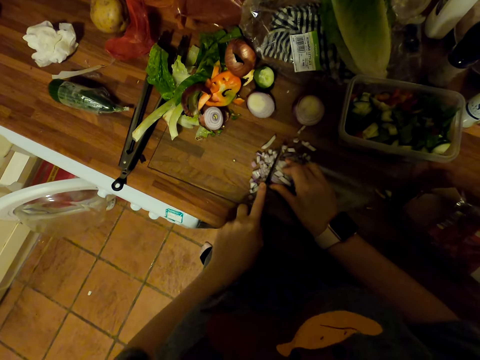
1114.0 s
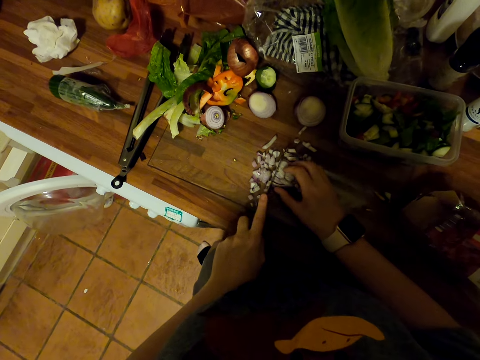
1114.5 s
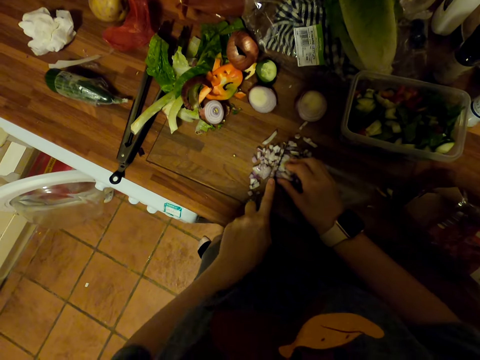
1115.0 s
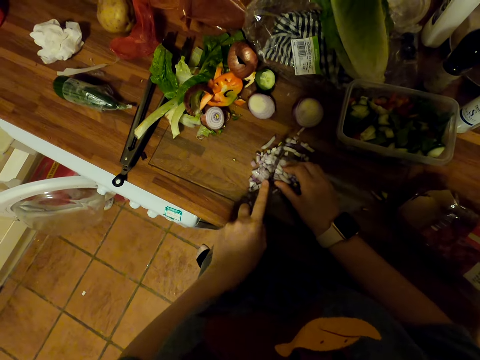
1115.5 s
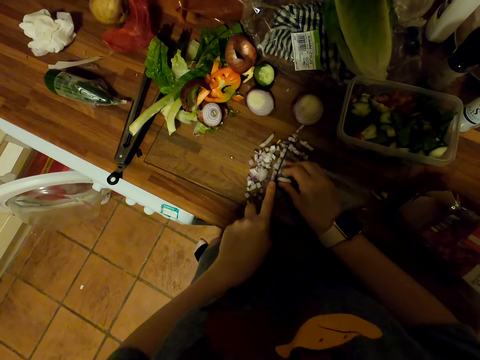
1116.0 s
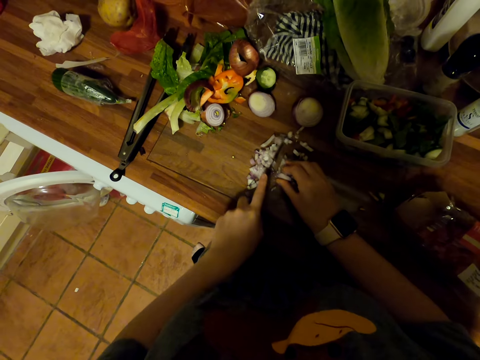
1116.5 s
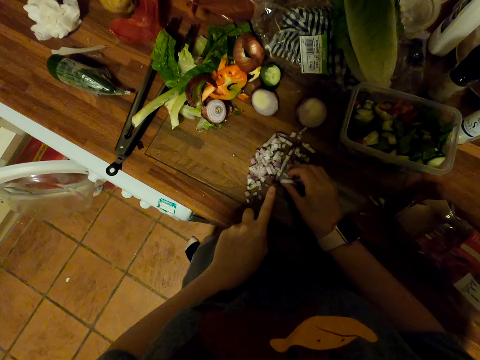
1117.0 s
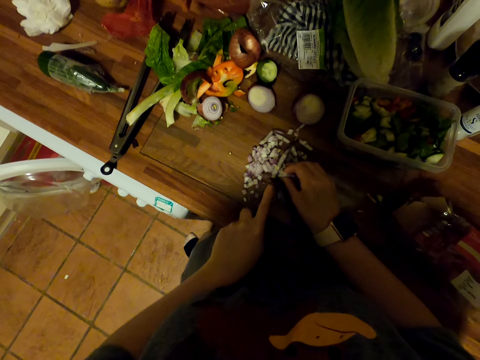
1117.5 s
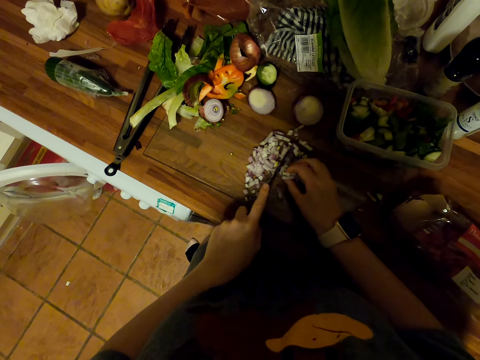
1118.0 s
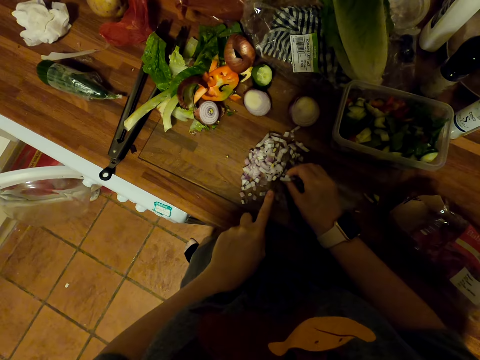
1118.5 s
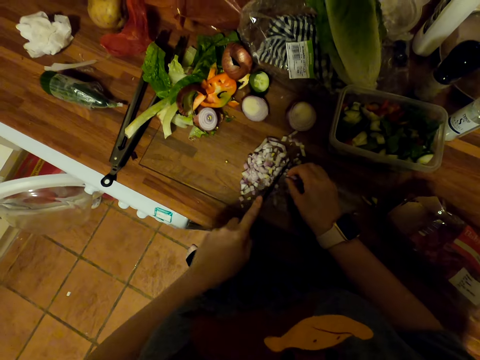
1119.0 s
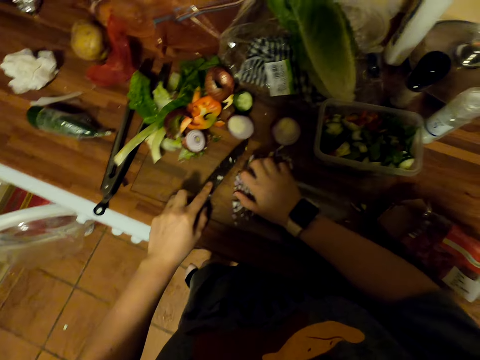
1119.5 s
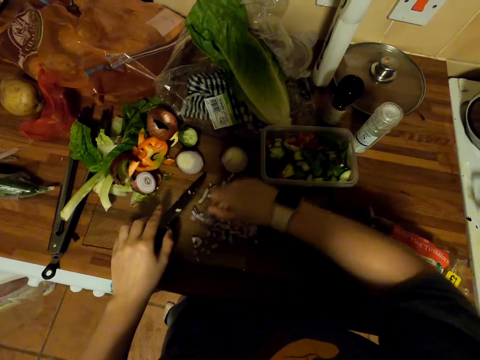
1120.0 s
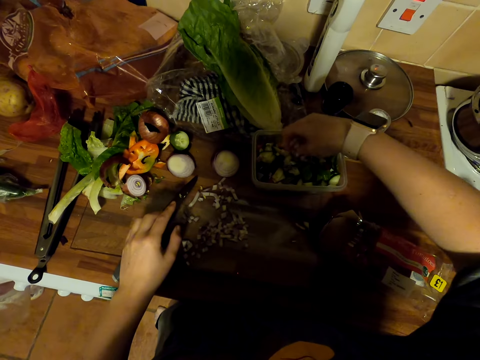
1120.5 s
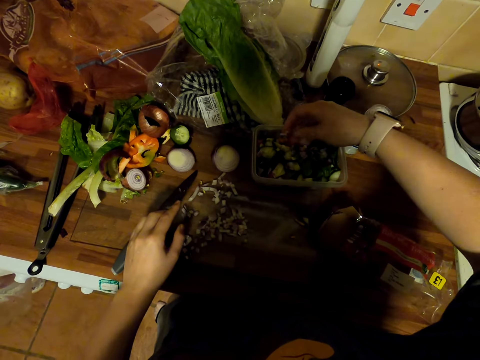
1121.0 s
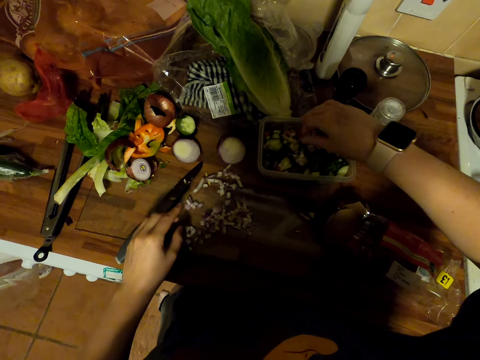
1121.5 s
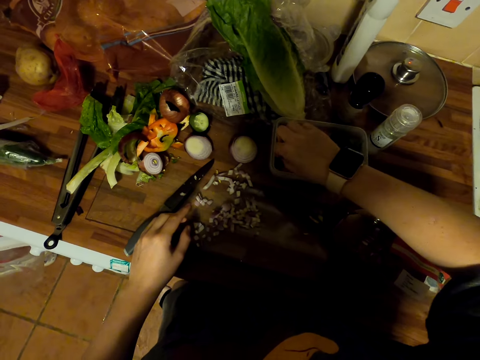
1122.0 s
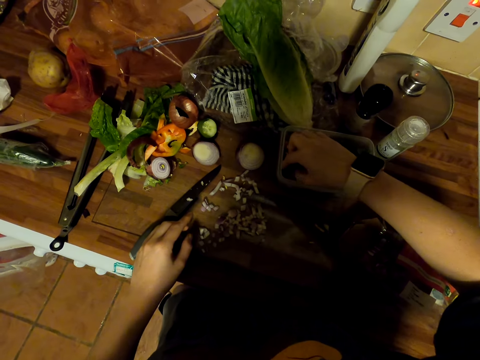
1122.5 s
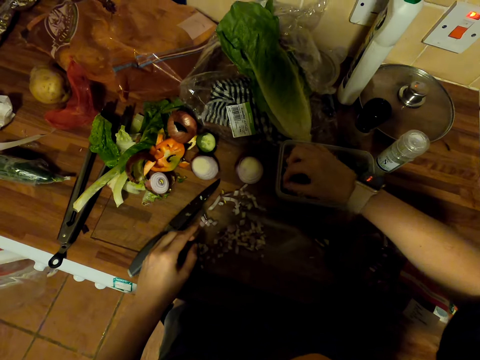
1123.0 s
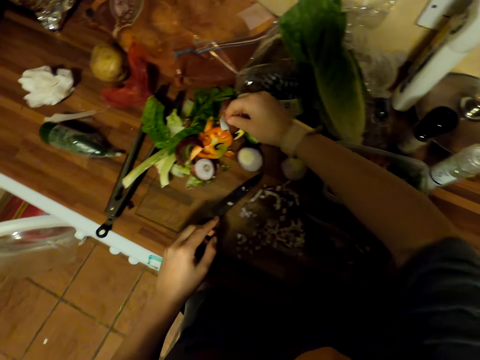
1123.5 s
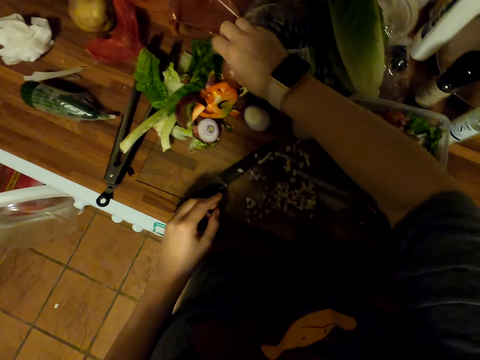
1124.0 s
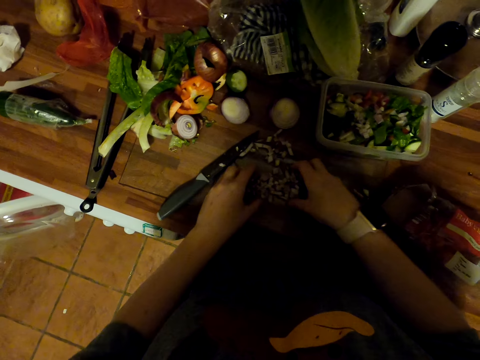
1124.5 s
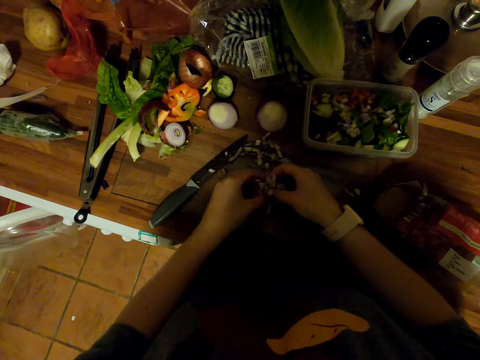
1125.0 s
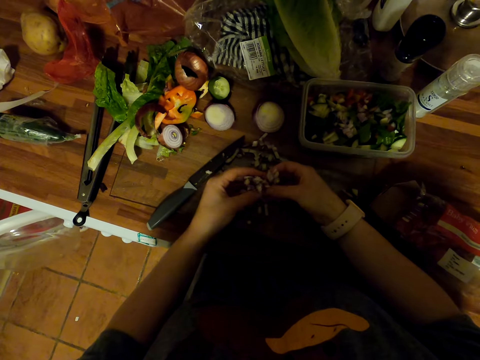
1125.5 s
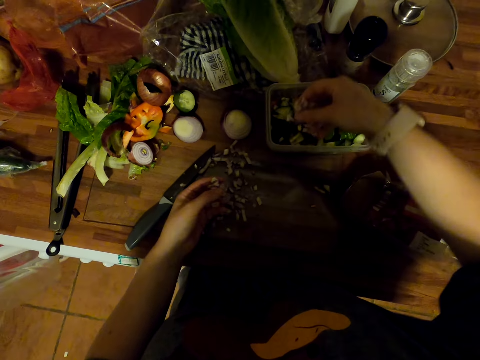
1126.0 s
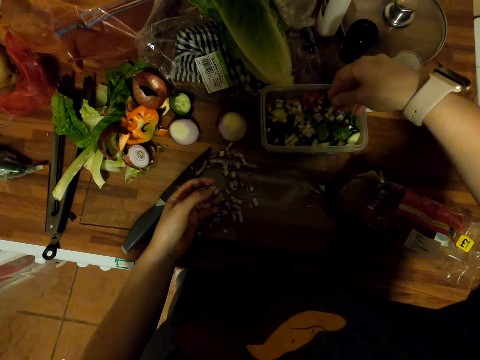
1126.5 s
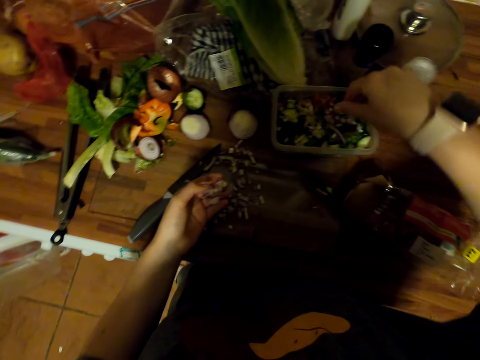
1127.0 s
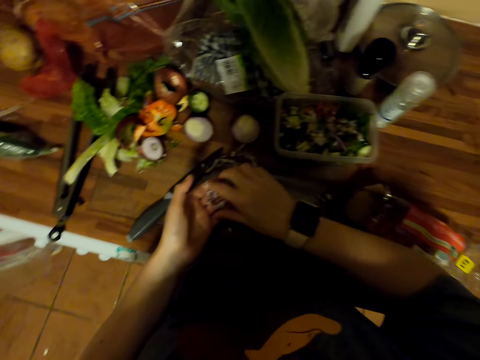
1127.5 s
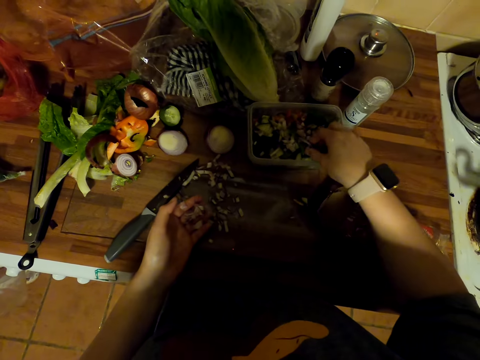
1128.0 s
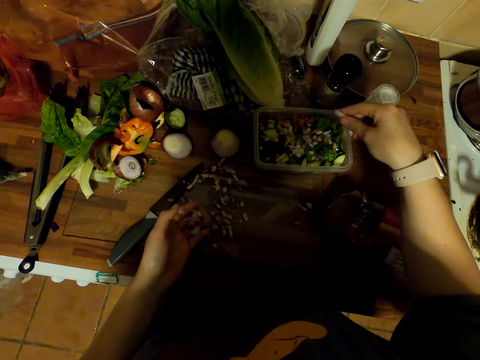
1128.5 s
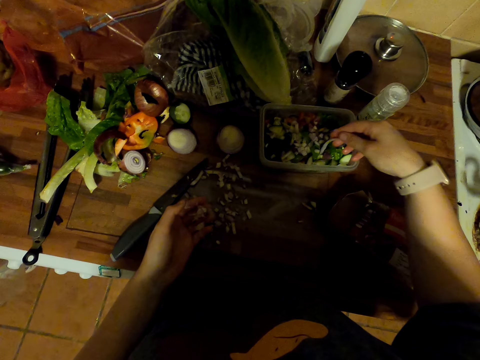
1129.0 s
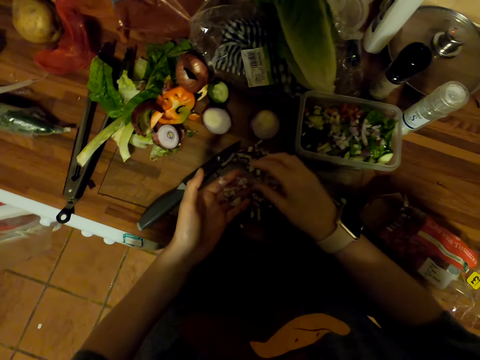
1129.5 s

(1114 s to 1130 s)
The camera wearer picks onions on the chopping board. They put the onions in the dish. They pick onion peel in the dish. They put the onion peel on the chopping board. They pick onions on the chopping board. They put the onions in the dish. They move their hand around. They move the onions in the dish.

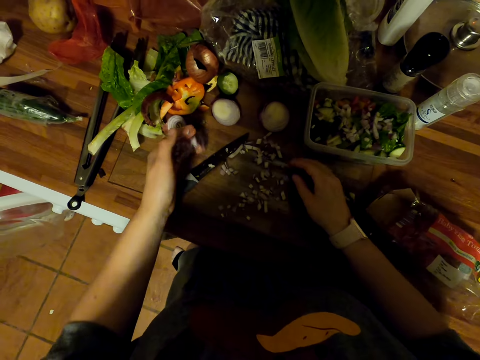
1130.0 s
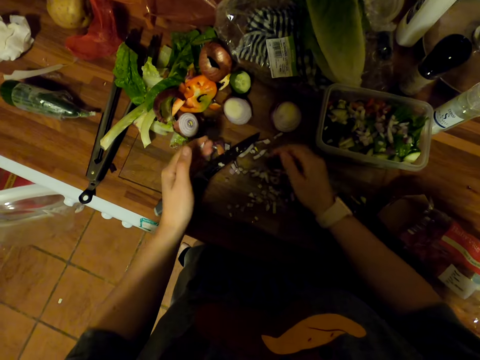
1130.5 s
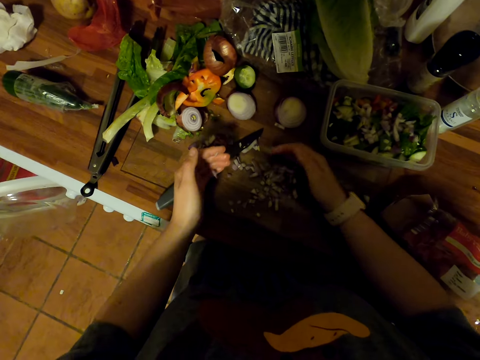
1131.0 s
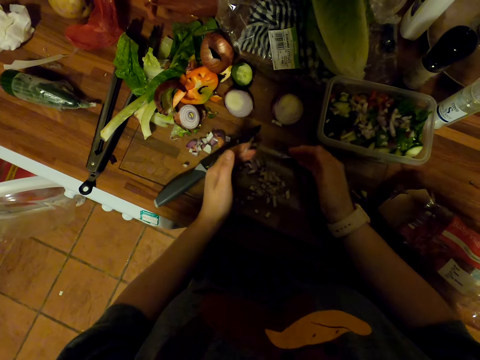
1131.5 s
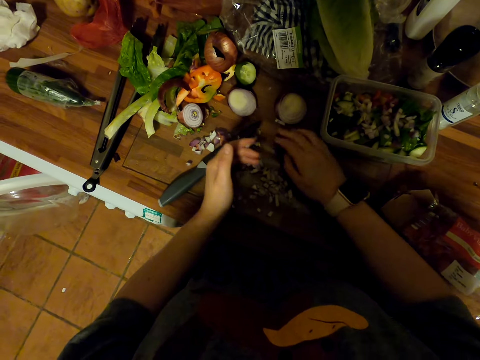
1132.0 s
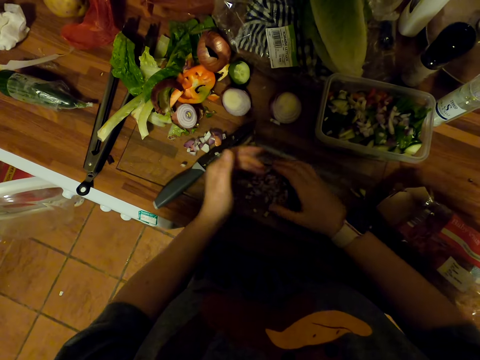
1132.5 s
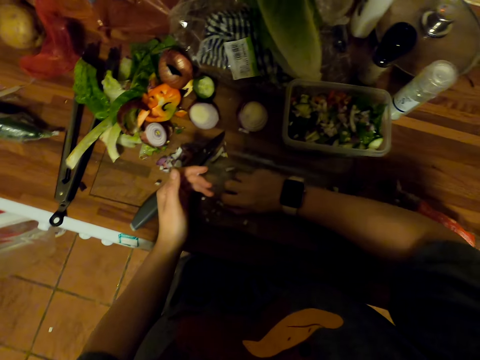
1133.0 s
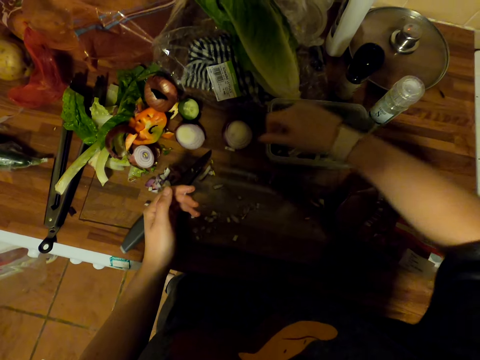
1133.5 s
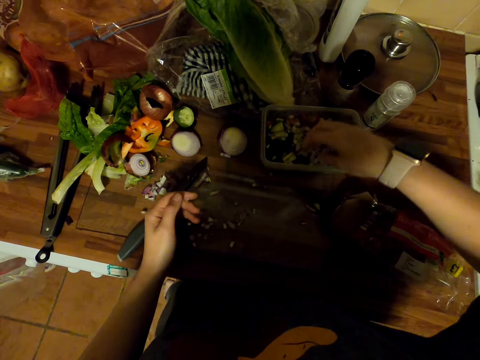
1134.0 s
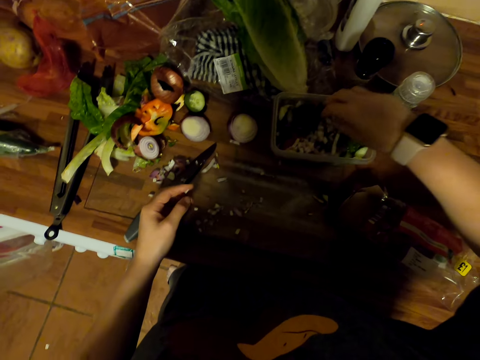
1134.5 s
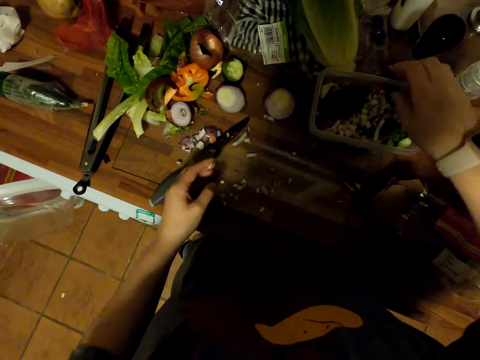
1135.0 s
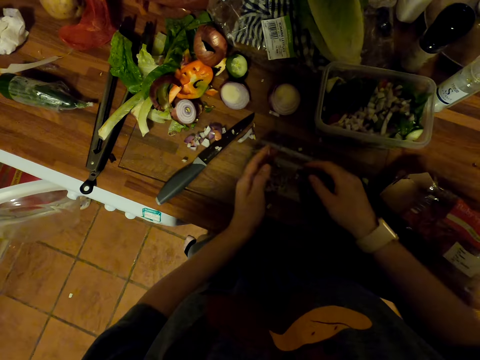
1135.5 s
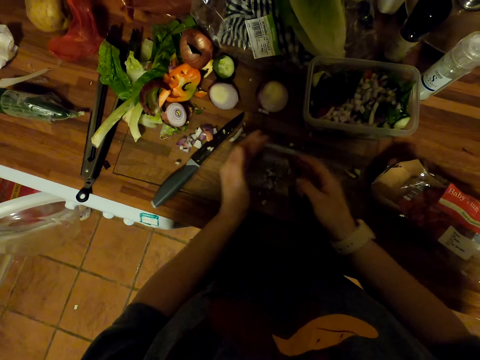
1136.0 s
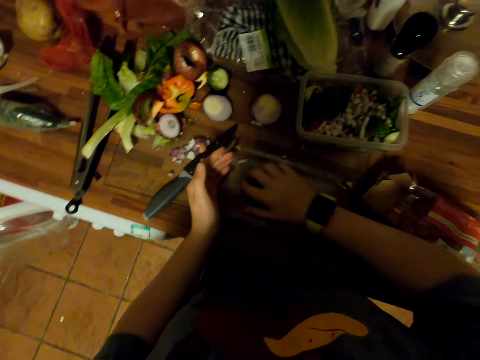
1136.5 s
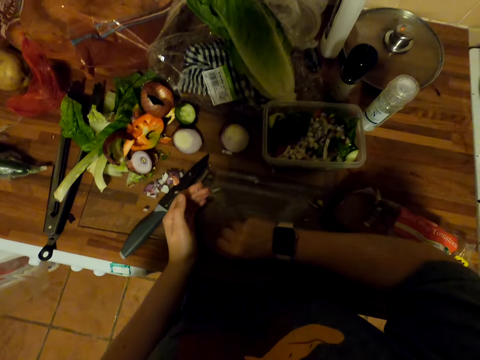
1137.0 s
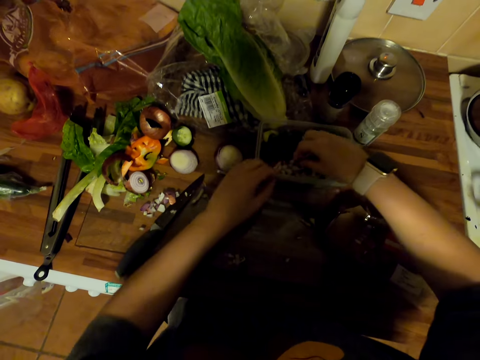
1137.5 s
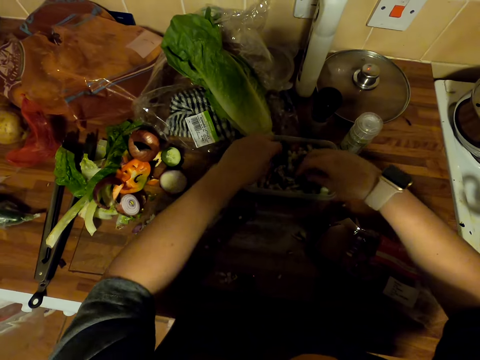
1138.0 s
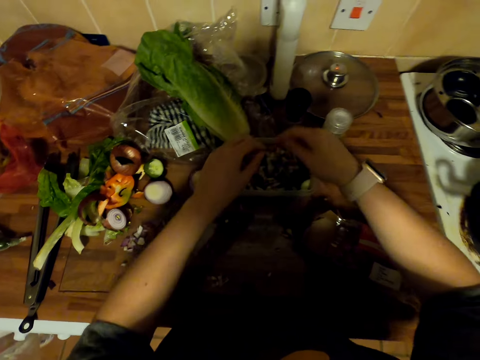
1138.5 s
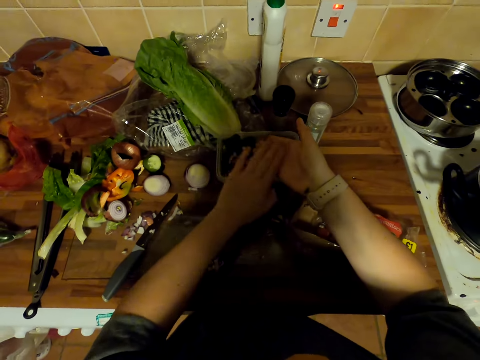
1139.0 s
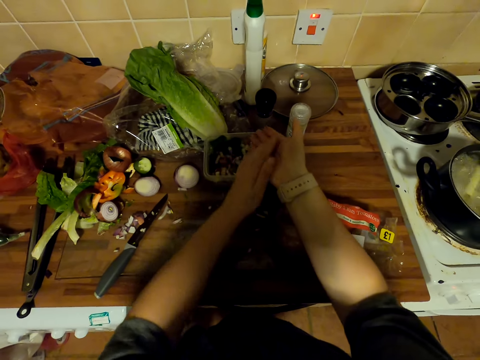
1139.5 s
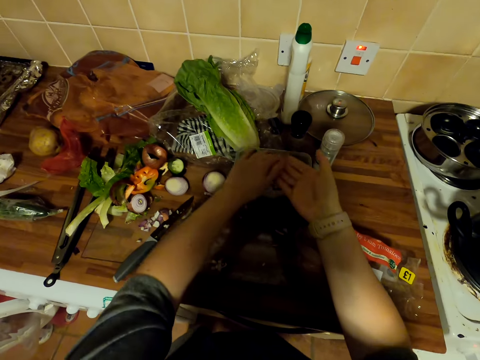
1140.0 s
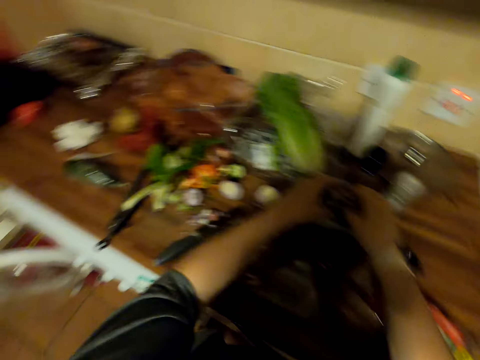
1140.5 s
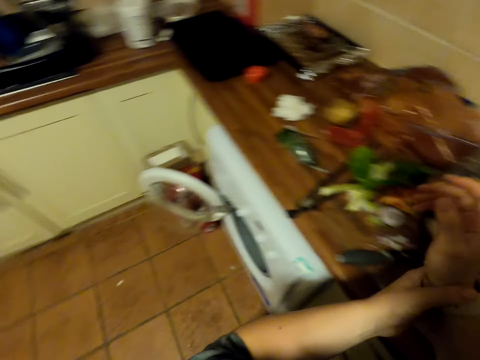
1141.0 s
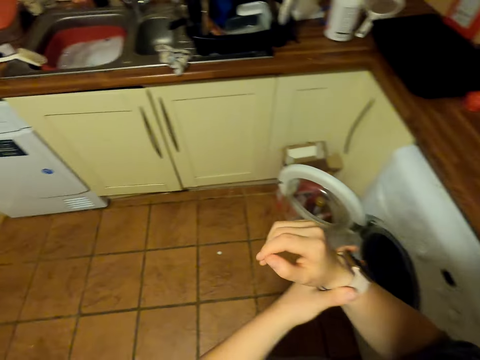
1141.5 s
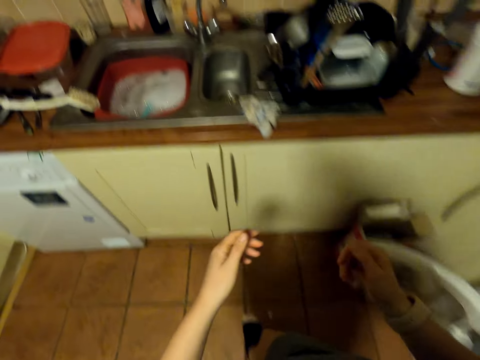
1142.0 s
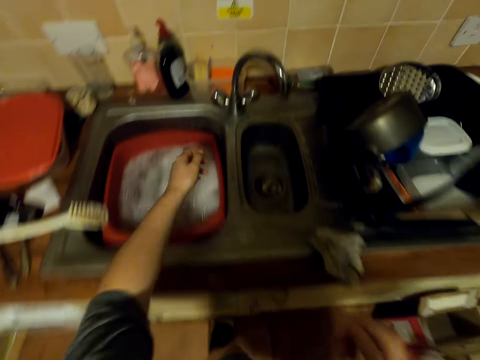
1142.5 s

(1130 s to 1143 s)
The camera wearer puts onions on the chopping board. She gathers the onions on the chopping board. She picks onions on the chopping board, and puts the onions in the dish. She picks onions on the chopping board. She puts the onions in the dish. She wipes her hand. She walks around in the kitchen. She adjusts her watch.
